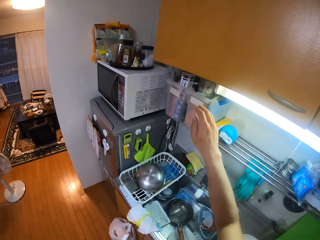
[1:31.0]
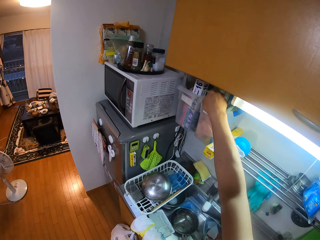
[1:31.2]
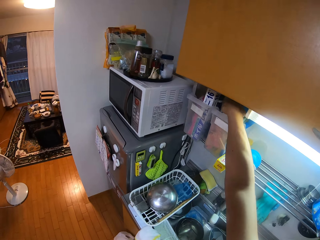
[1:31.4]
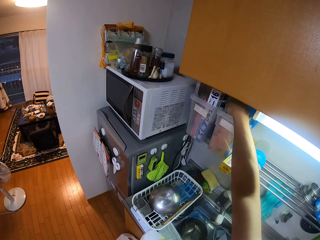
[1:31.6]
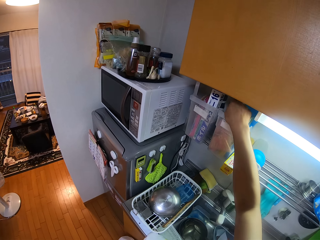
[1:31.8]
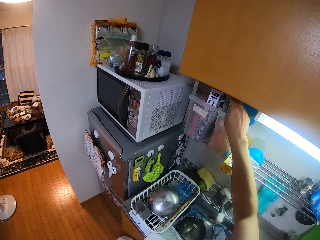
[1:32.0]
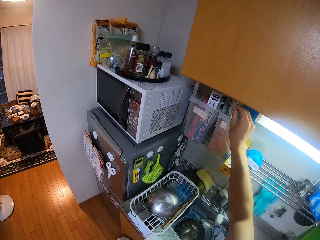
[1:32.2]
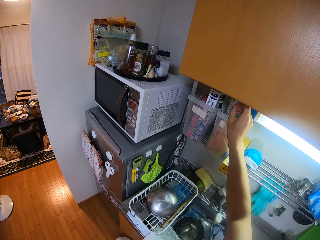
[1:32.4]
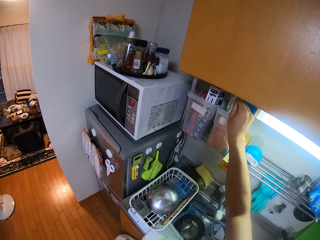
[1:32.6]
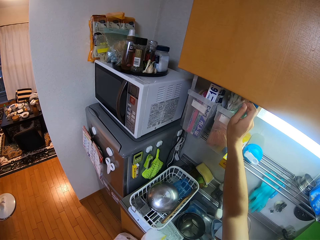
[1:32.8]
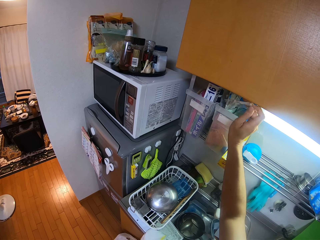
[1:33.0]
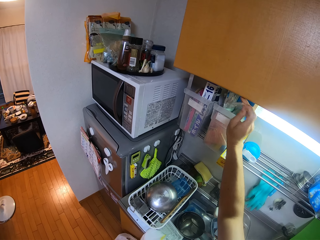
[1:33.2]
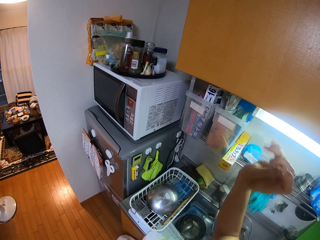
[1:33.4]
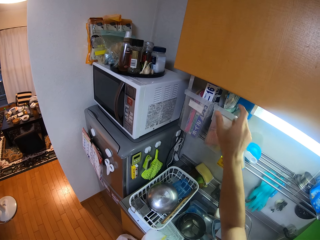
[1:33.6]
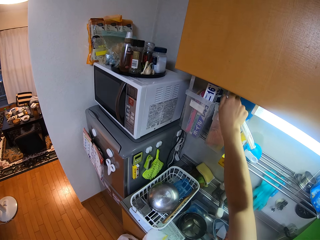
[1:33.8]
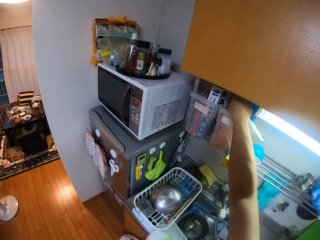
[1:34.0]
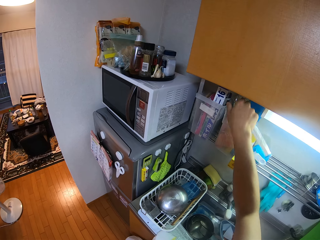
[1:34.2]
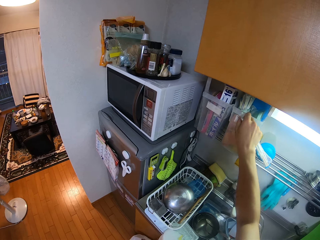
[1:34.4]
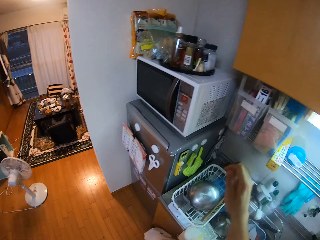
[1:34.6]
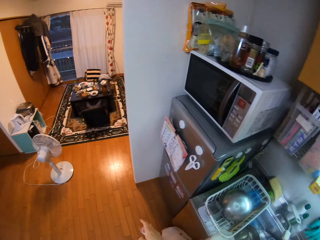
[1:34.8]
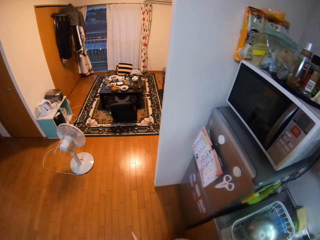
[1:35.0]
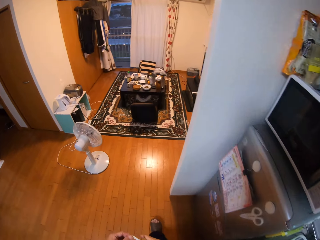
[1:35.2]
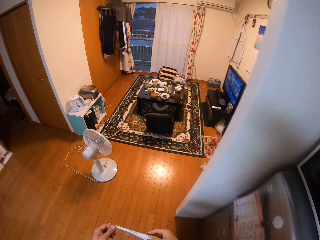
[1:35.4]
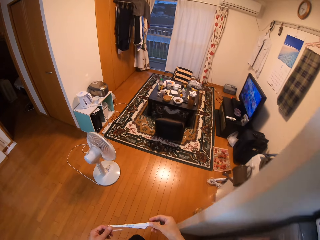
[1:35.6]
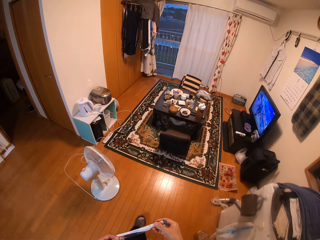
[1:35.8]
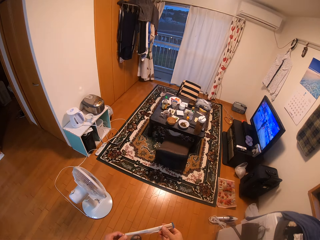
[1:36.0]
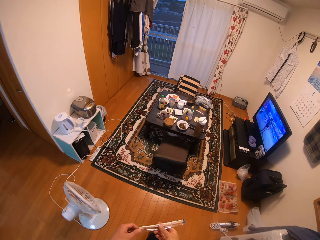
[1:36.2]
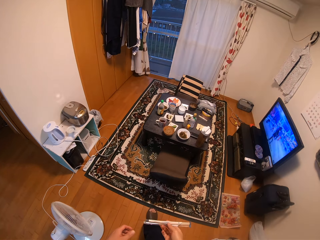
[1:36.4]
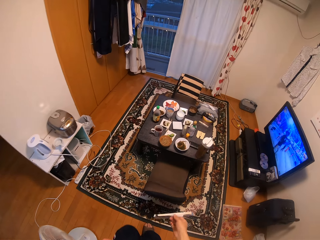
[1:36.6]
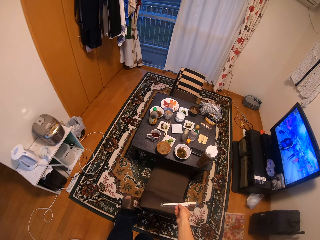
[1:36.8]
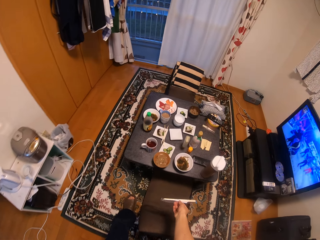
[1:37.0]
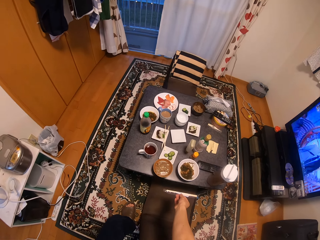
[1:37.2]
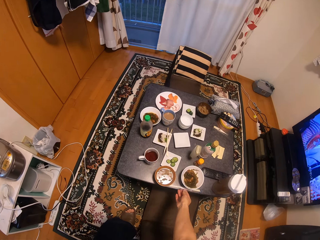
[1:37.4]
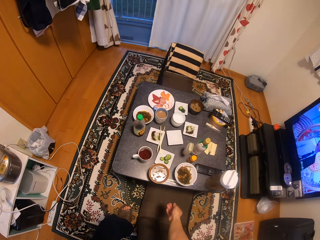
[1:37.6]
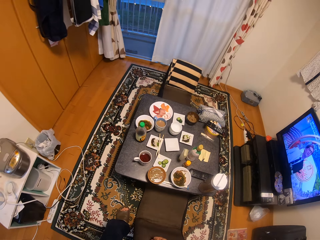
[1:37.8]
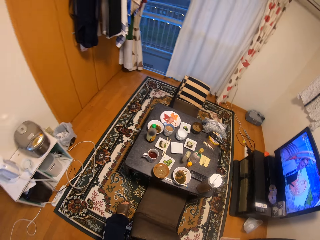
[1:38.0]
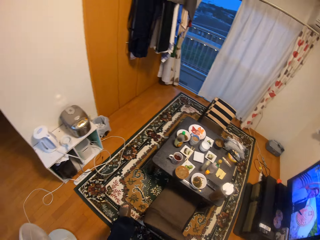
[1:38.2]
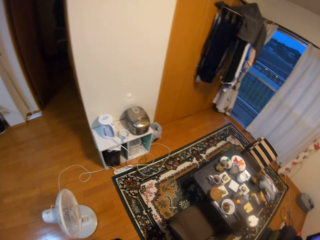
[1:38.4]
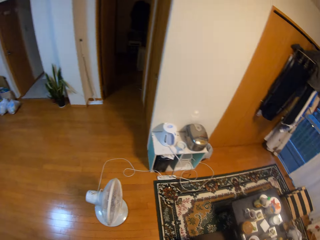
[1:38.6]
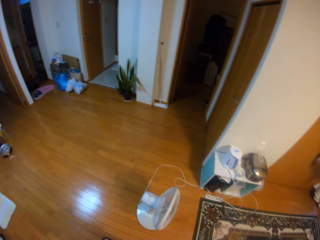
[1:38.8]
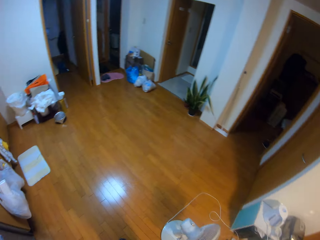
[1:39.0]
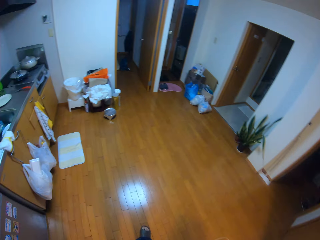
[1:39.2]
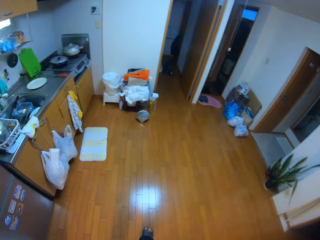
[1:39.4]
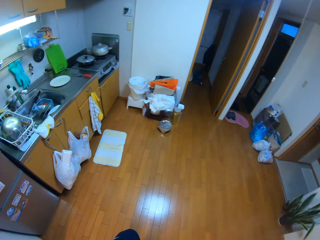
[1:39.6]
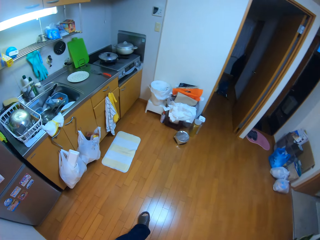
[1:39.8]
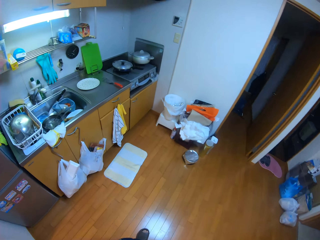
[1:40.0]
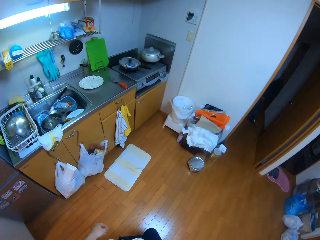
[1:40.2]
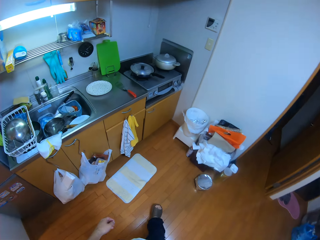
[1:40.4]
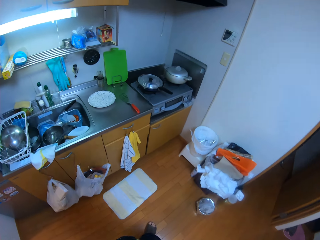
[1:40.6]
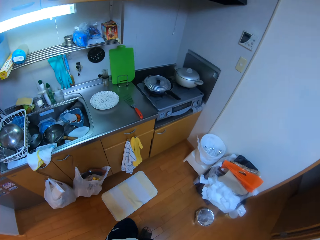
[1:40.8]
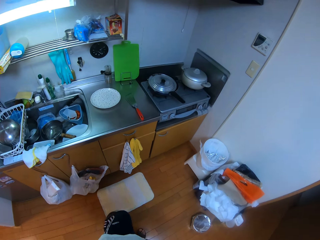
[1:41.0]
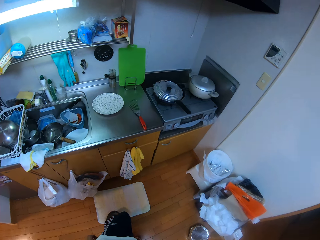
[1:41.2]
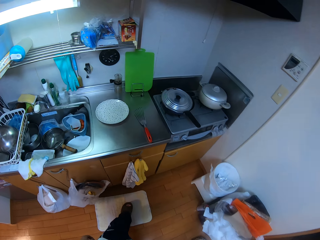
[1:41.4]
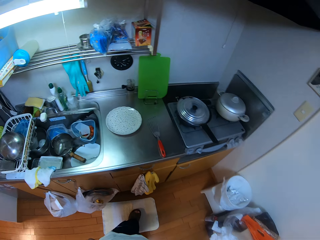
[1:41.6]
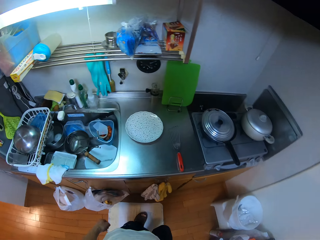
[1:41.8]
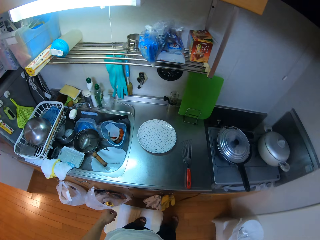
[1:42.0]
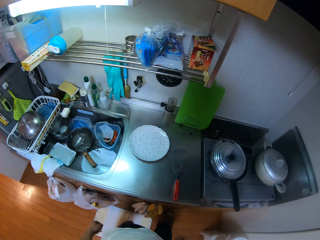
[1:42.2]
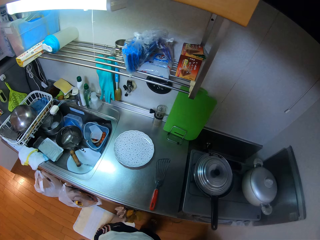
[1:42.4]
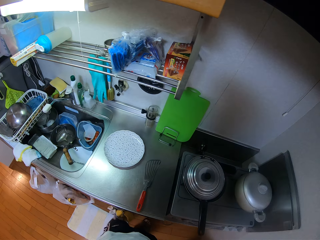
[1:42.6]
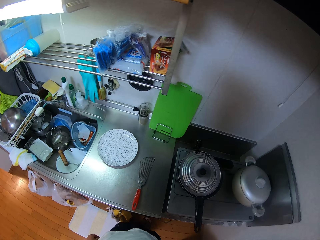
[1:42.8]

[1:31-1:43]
The camera wearer picks up a straw with his right hand from a box. He walks towards the dining table. He drops the straw on the table using his right hand. He walks towards the cooker.

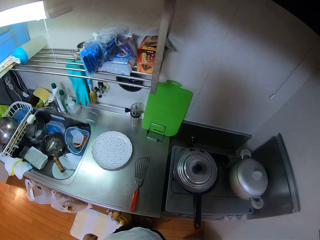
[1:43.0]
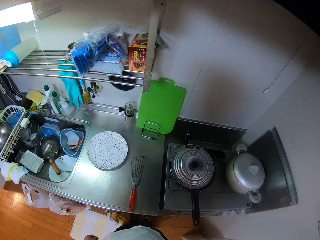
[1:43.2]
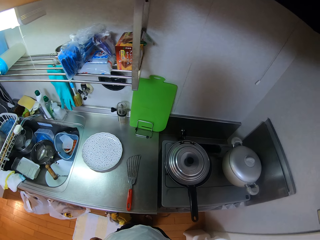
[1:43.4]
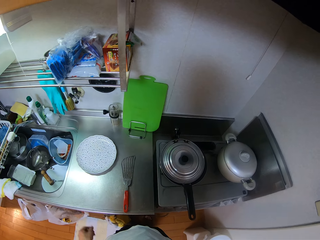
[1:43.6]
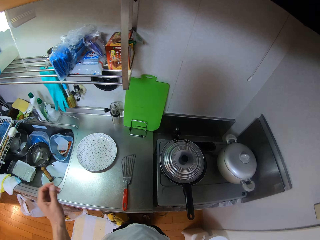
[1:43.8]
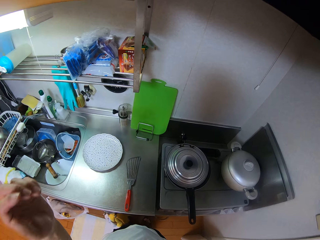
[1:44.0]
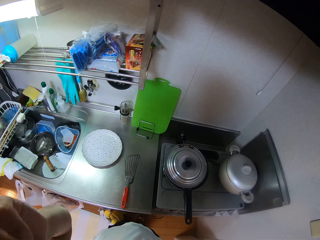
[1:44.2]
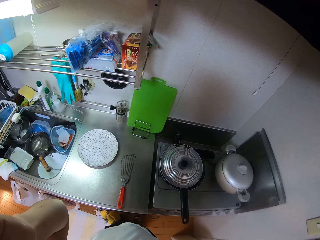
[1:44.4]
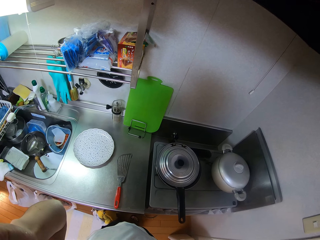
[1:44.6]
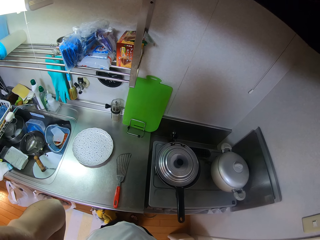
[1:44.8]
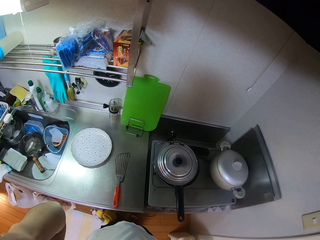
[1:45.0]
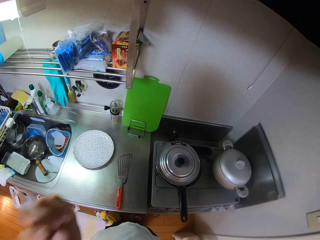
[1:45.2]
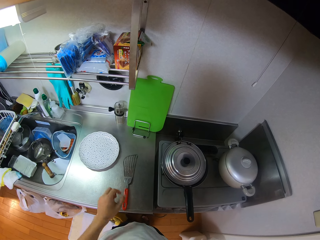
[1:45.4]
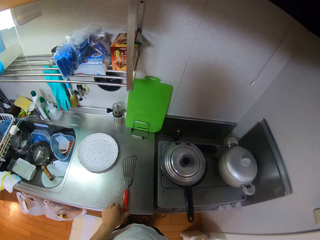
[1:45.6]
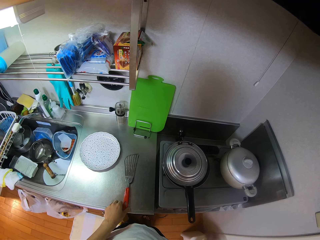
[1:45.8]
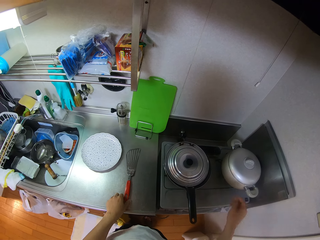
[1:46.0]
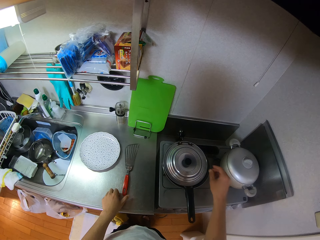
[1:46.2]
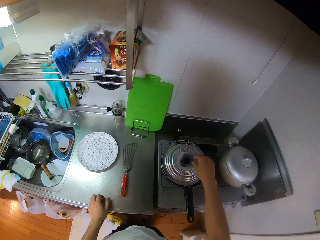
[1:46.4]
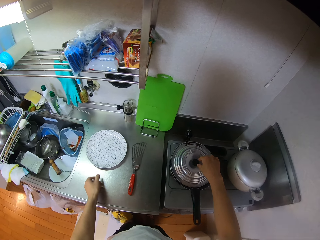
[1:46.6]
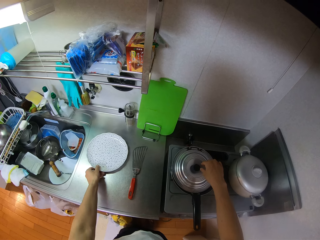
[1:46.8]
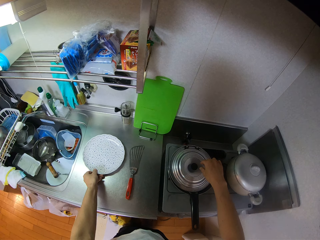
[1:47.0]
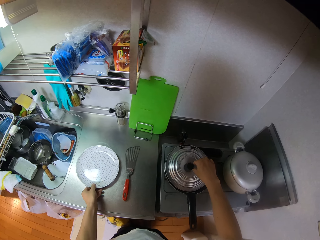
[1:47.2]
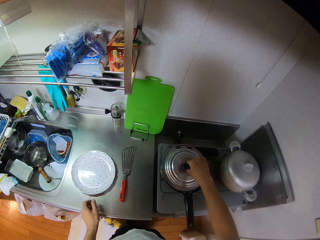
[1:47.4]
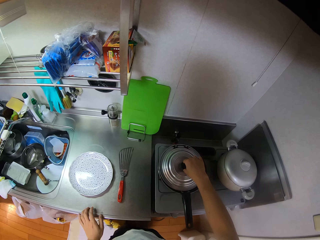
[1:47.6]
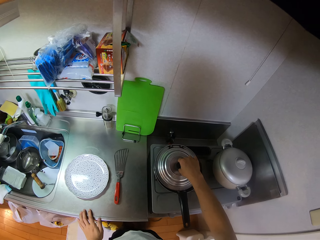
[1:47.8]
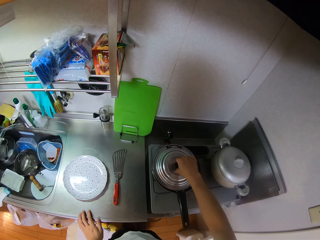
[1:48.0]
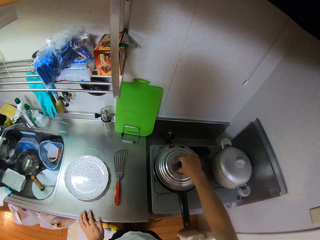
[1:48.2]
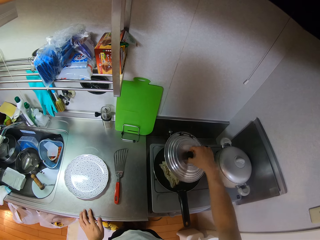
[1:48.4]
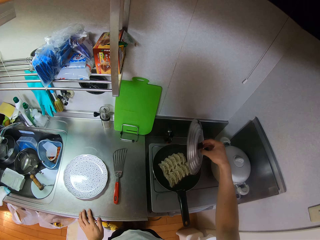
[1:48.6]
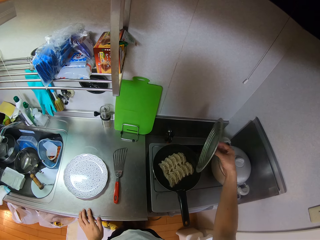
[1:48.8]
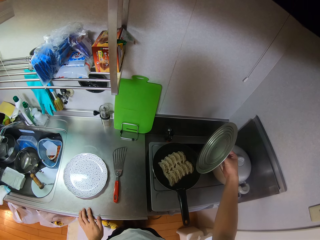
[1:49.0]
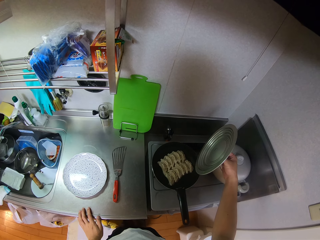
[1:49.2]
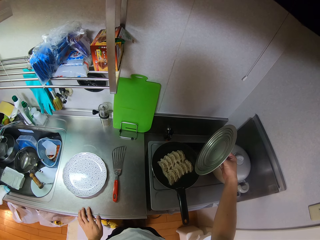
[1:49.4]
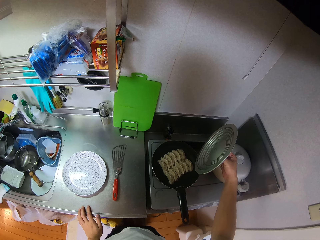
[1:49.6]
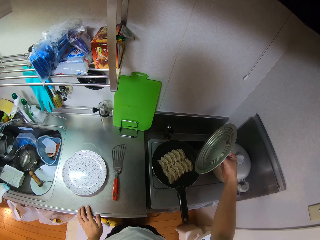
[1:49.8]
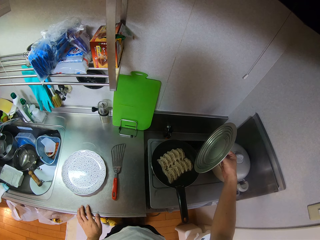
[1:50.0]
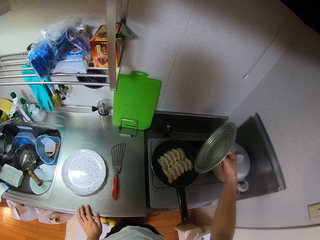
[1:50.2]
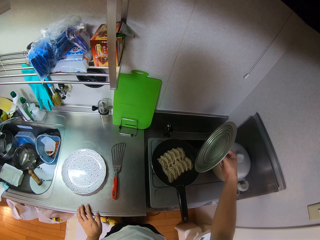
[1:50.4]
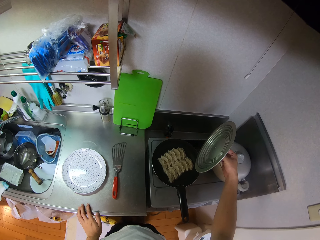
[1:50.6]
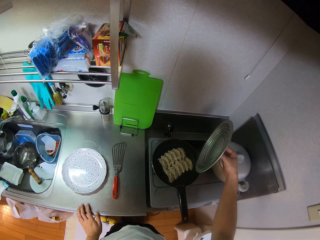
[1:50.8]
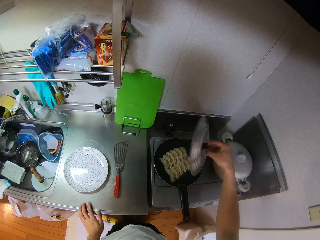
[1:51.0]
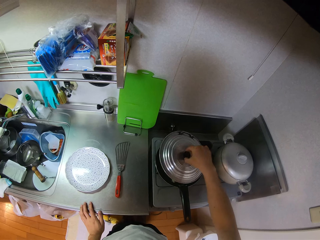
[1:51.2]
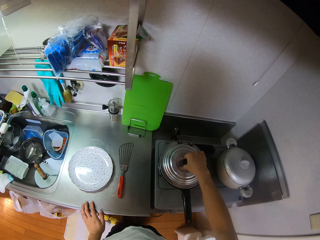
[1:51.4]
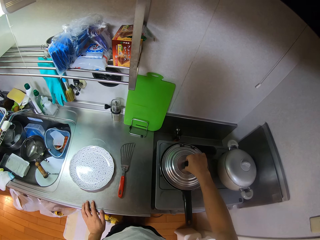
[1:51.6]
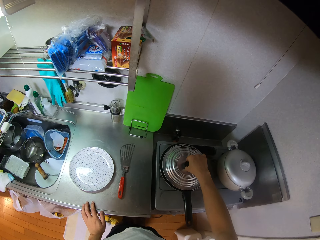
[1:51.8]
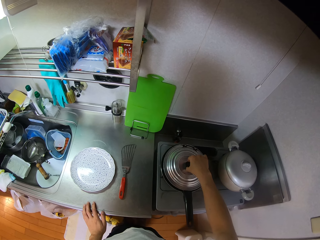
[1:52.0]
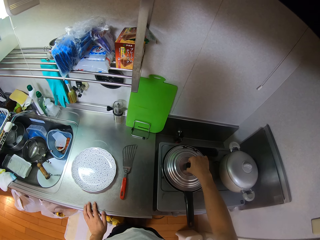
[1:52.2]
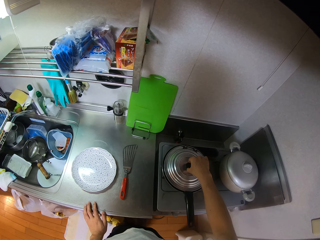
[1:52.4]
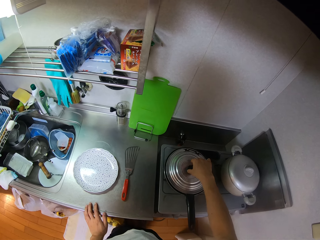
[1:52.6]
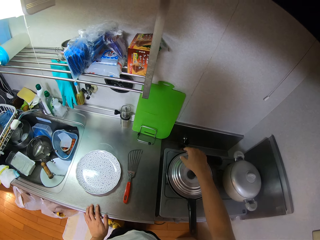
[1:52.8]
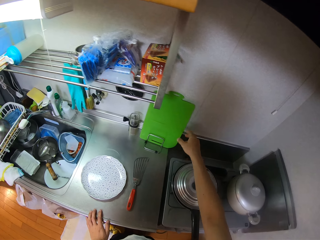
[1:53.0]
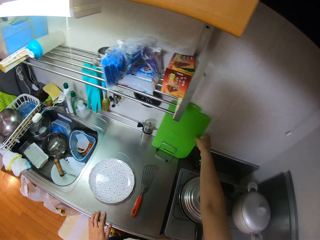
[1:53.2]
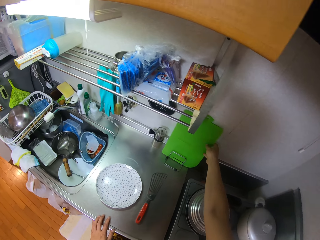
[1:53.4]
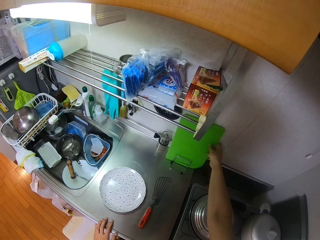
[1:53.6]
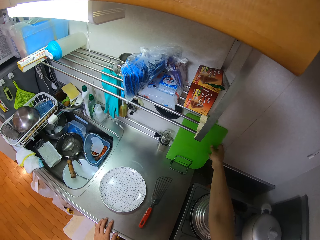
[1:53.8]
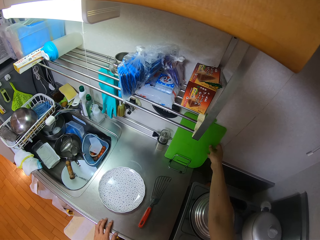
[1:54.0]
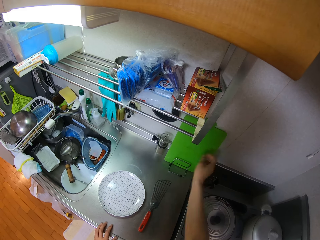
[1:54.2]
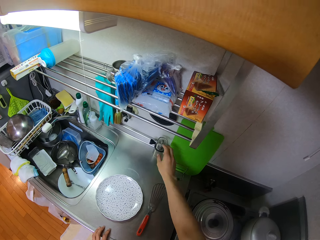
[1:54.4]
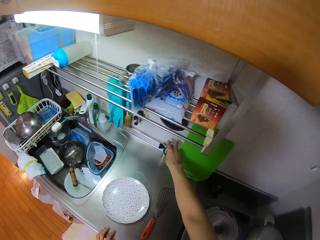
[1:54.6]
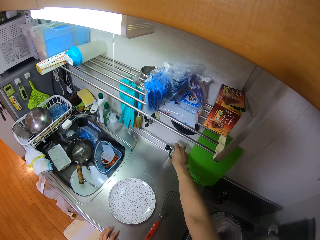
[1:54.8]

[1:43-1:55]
The camera wearer touches his face with his left hand. He adjusts the position of the spatula on the kitchen countertop using his left hand. He adjusts the position of the plate on the kitchen countertop using his left hand. He removes the lid of the pan using his right hand. He looks at the cooking. He closes the pan with its lid. He adjusts the position of a chopping board in a rack using his right hand.
